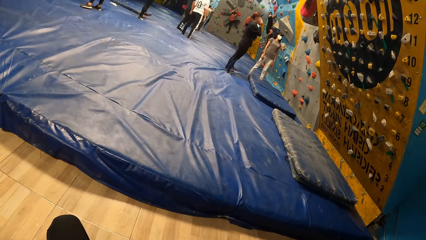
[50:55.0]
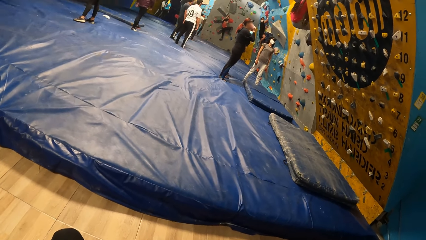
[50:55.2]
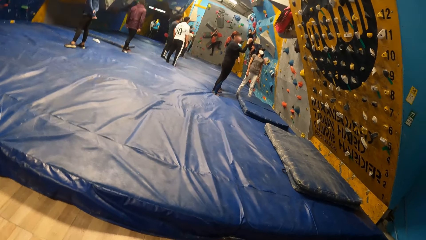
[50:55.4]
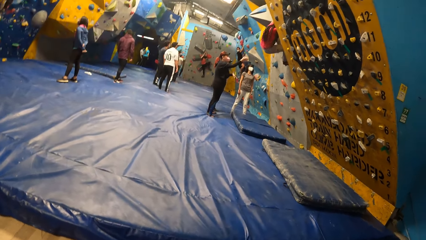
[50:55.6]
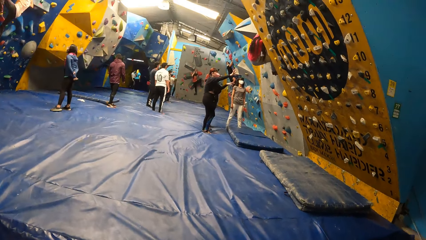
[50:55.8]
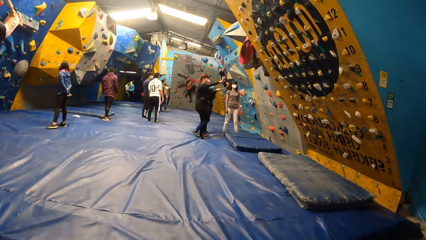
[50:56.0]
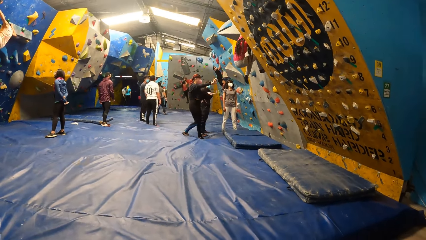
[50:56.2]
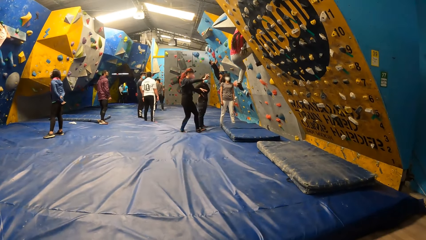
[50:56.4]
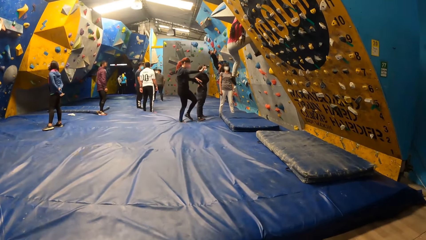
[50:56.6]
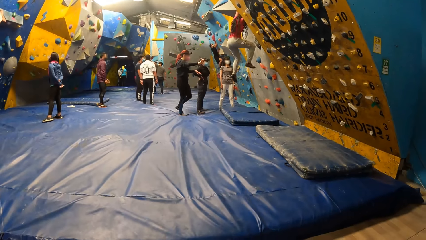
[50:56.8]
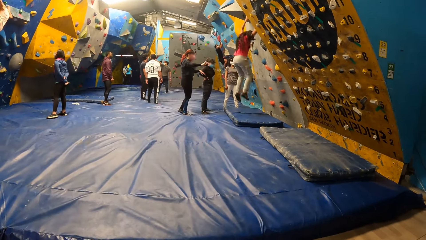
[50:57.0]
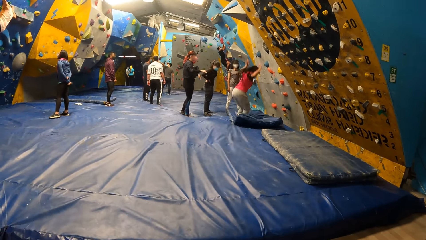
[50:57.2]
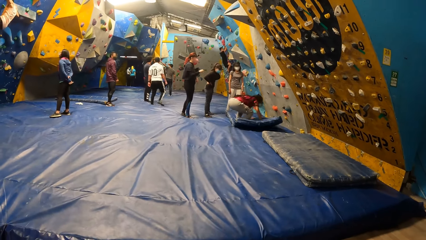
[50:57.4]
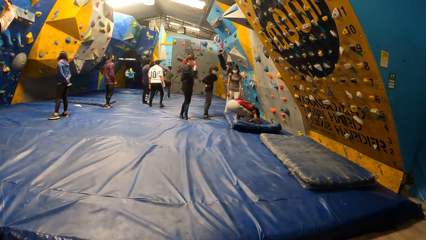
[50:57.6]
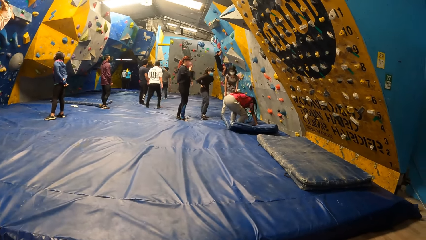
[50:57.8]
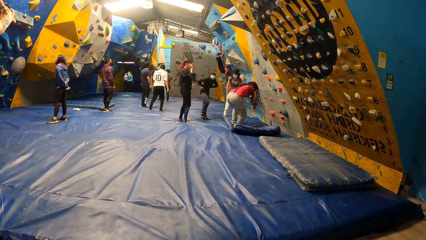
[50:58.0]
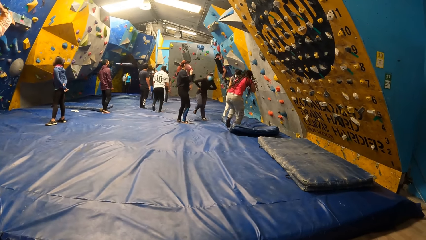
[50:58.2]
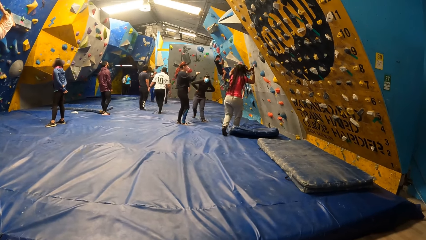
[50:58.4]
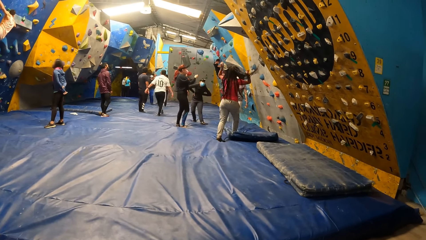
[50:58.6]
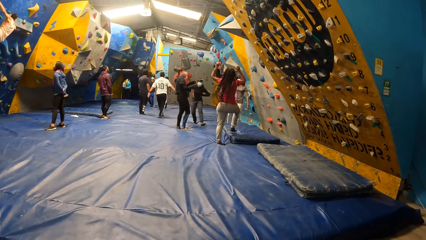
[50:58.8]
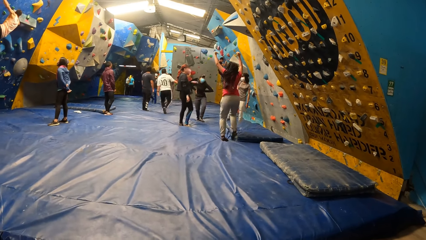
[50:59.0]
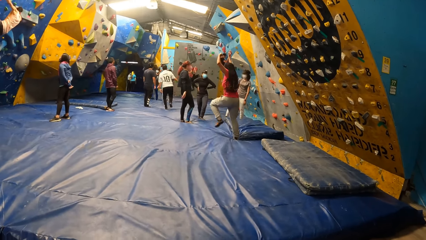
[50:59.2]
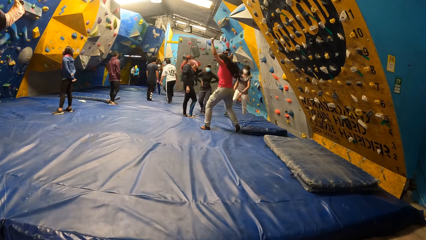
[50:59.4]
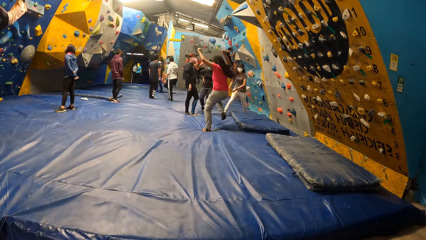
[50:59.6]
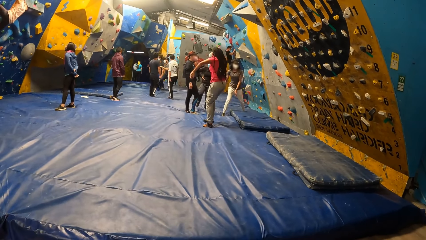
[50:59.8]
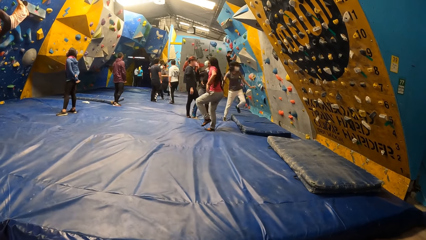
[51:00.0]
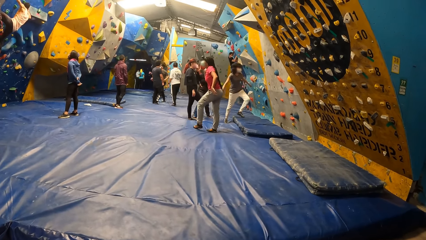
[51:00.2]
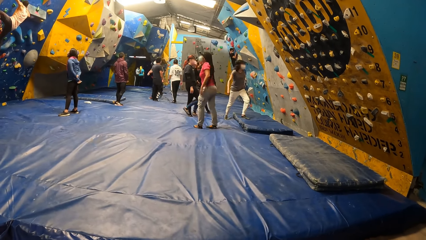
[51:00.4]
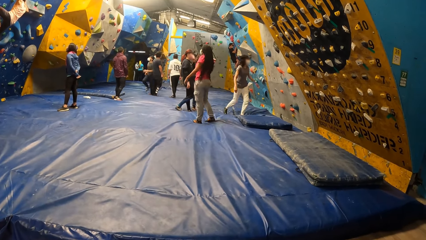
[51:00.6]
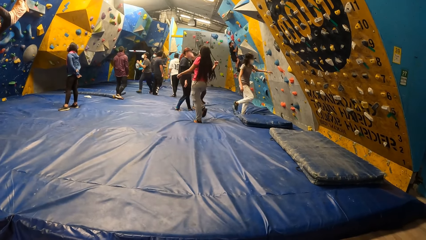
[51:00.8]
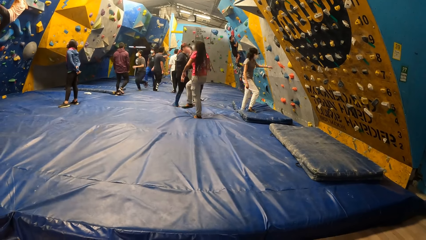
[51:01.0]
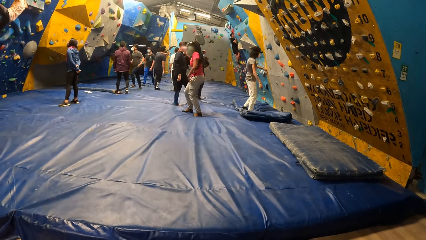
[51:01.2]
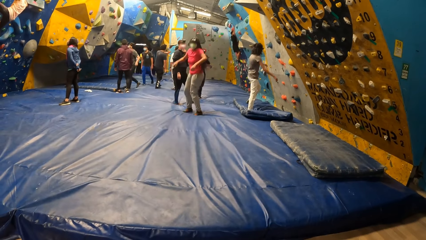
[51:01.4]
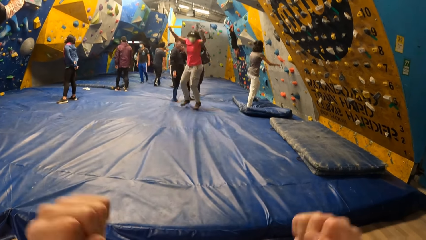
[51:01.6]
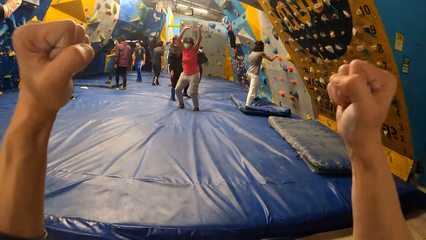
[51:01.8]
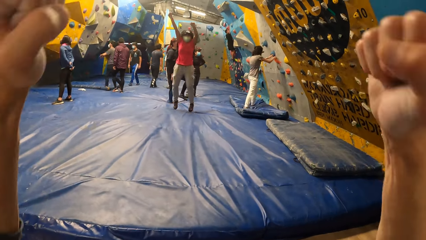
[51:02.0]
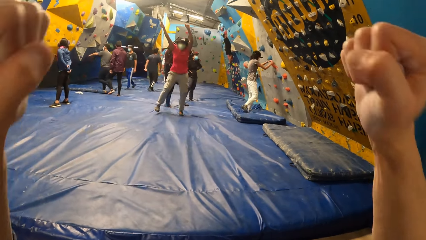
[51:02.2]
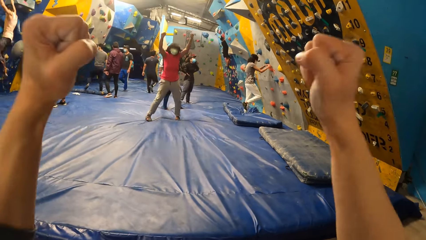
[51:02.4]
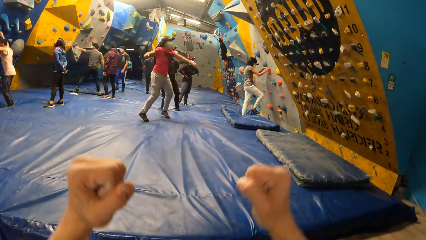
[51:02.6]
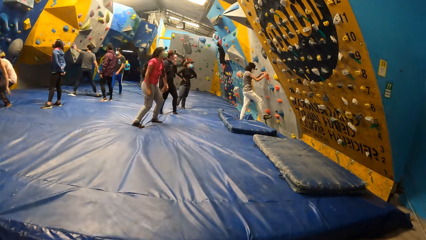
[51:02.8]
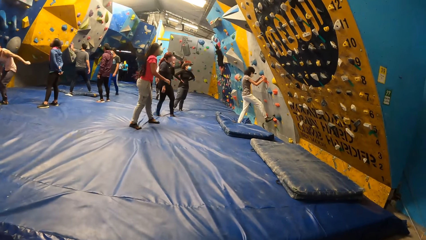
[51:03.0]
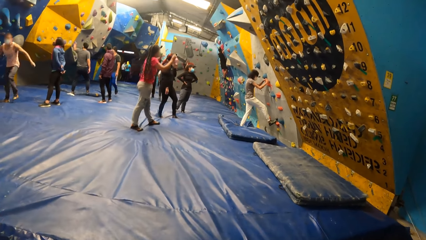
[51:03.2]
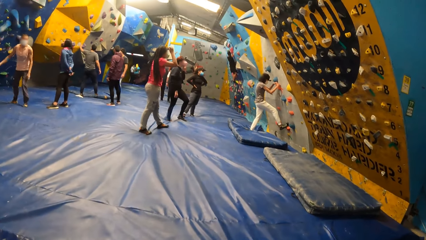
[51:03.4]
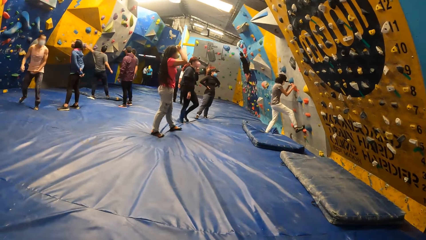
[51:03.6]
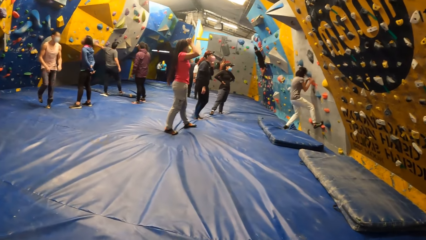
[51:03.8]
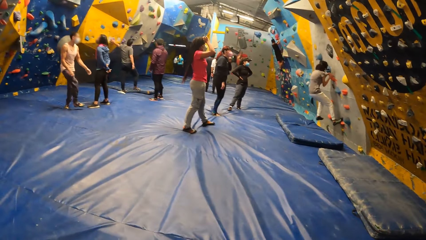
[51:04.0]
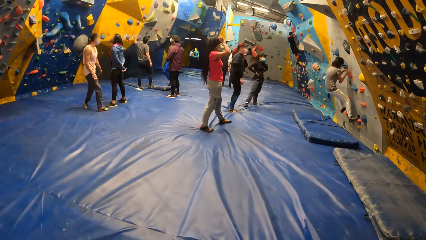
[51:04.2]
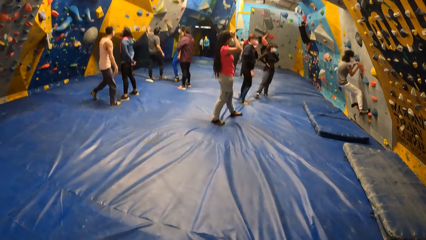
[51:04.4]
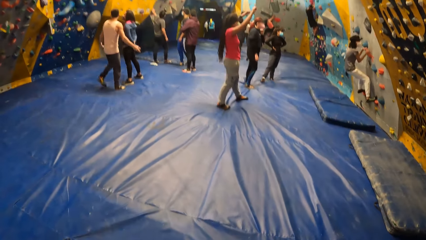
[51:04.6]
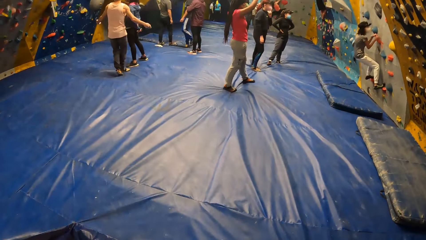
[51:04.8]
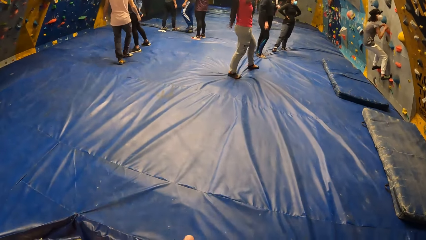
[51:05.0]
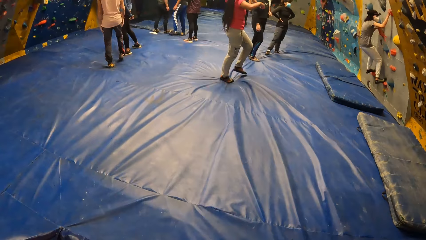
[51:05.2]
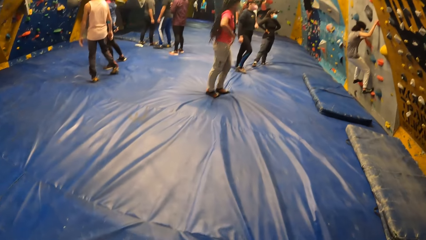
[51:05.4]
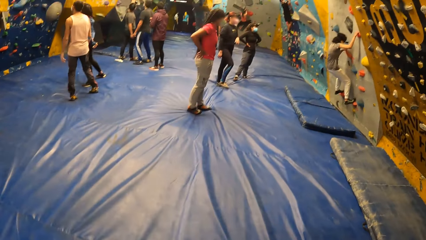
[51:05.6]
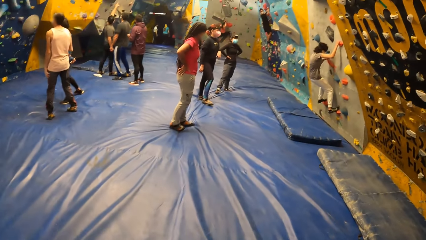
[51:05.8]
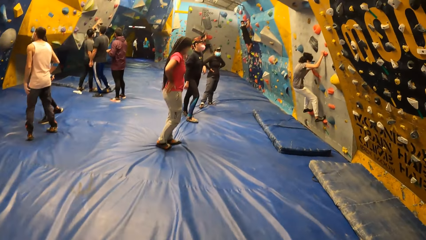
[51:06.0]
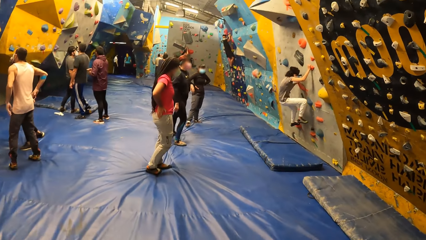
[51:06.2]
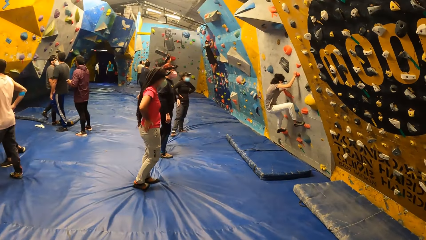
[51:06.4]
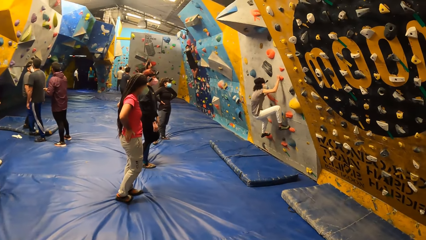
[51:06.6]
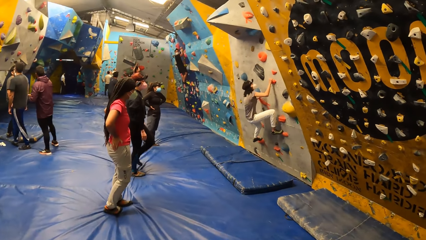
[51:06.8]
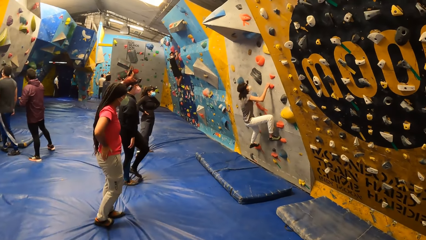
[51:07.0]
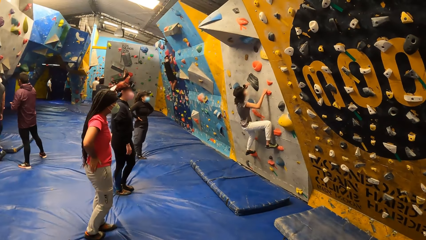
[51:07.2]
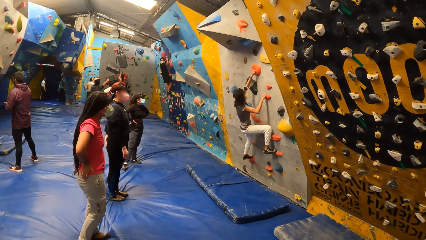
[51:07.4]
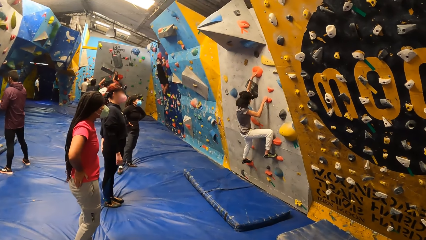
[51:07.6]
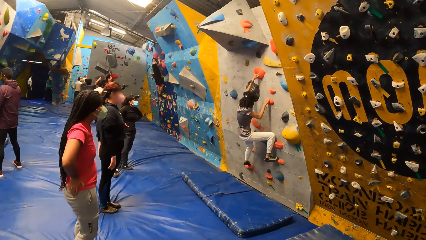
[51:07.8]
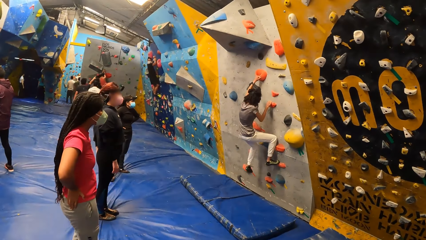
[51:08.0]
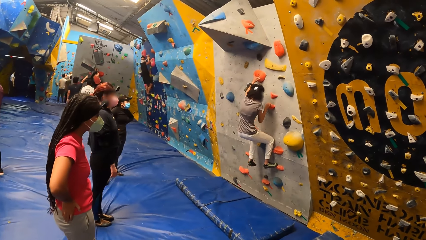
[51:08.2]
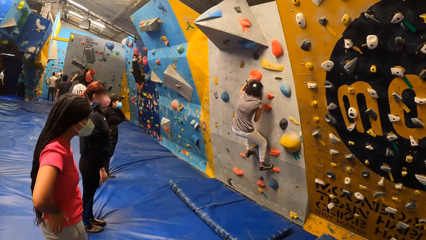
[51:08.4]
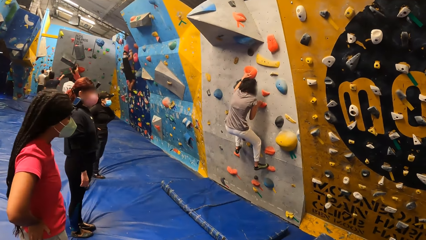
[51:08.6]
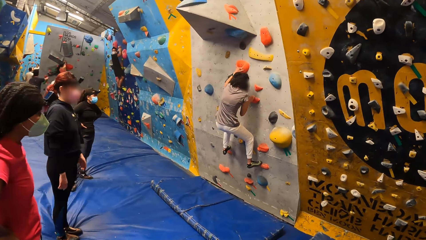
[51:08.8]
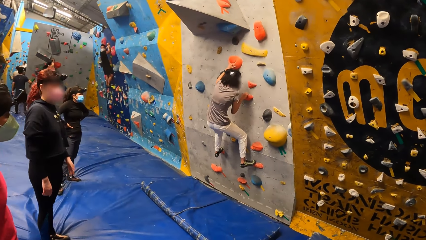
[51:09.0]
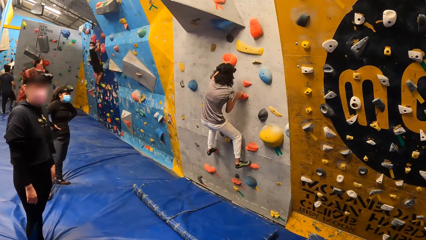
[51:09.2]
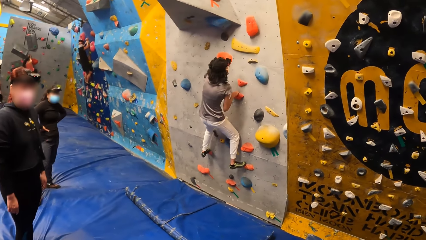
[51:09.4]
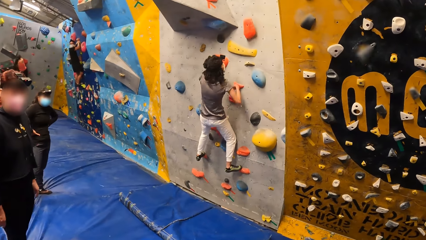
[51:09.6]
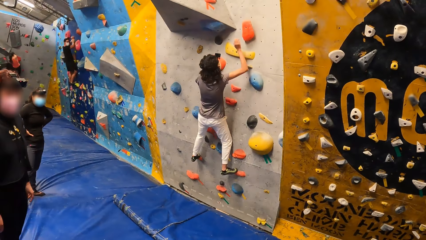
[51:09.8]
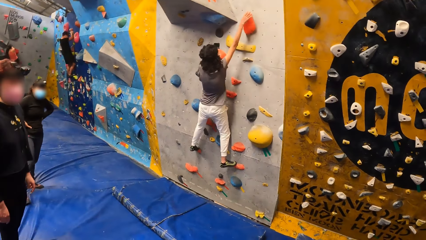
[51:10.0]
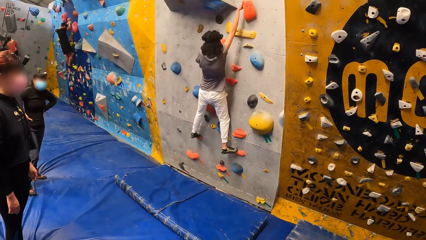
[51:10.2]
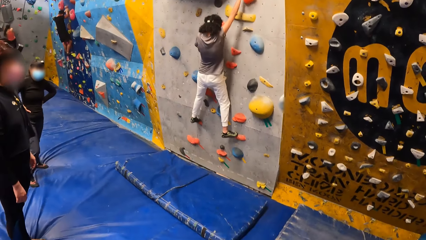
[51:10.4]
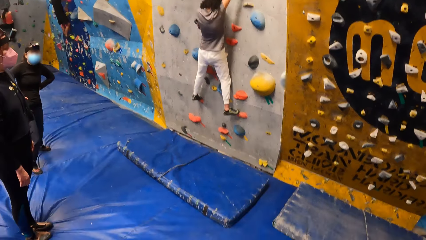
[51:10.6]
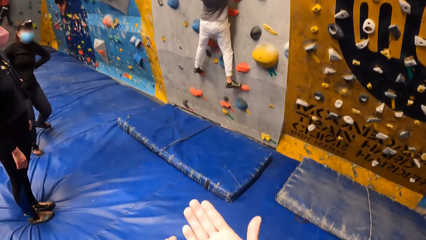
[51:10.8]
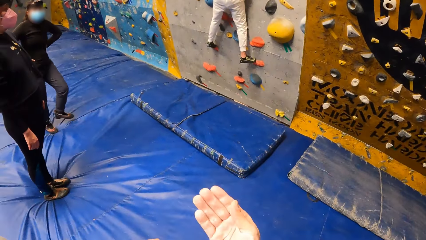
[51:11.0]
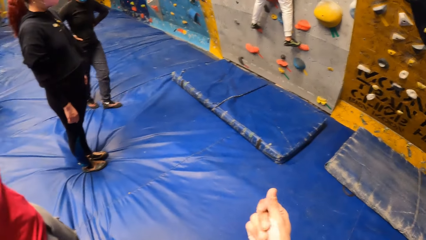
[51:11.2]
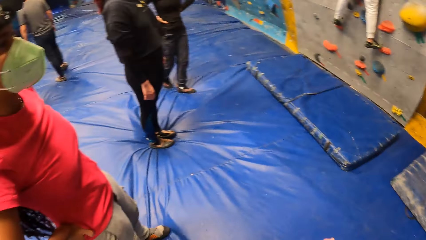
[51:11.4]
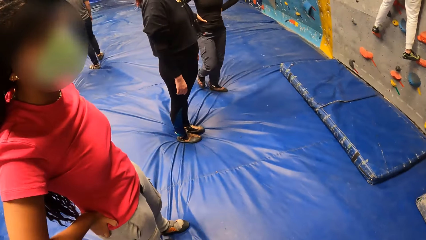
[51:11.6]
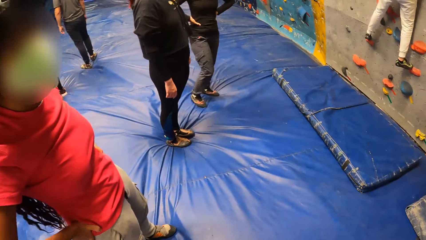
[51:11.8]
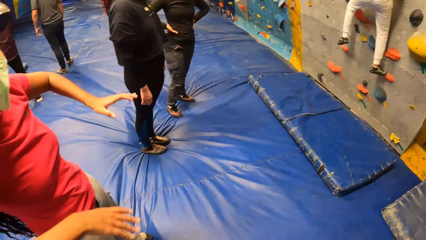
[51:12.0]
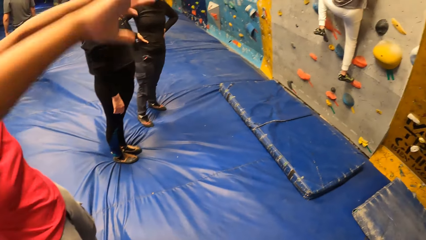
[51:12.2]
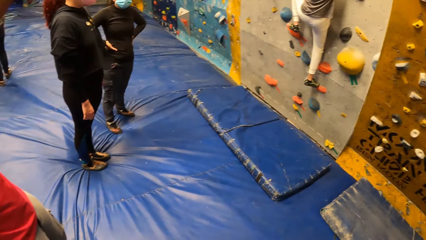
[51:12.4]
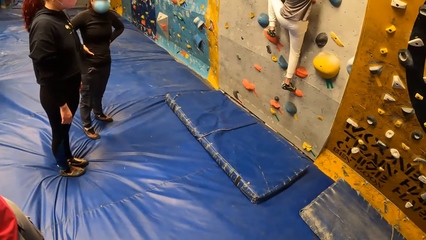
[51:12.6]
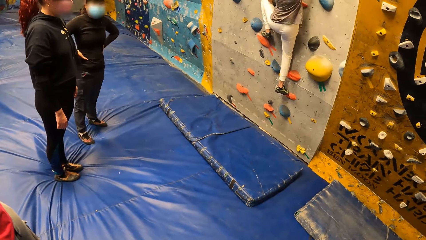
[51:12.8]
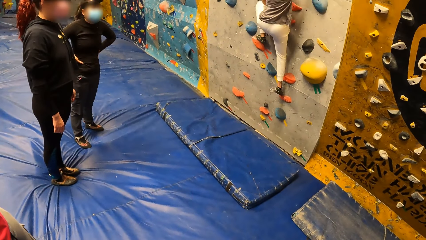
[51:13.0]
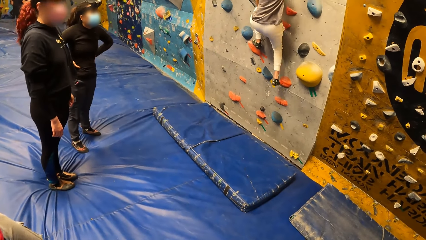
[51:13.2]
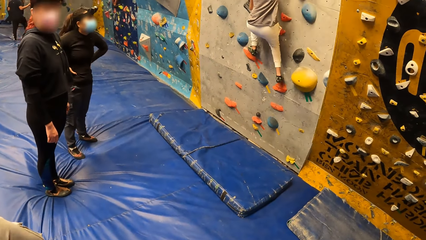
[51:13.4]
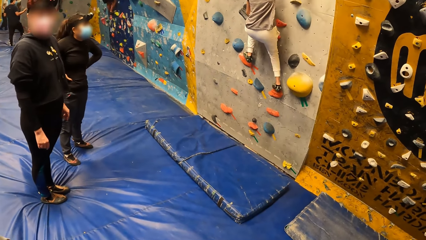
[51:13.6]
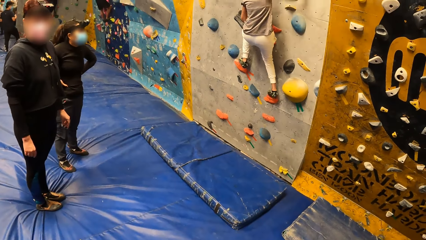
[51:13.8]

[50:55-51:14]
A woman jumps down from the bouldering wall. The camera wearer converses with the woman. The woman raises both hands. The camera wearer raises both hands. The woman touches the head camera on her head with her right hand. The camera wearer walks forward. They converse with the woman, another woman and a third woman. The first woman raises both hands.
